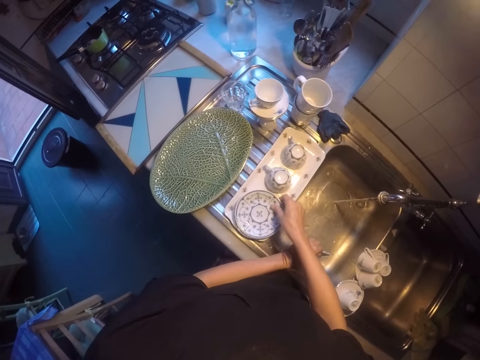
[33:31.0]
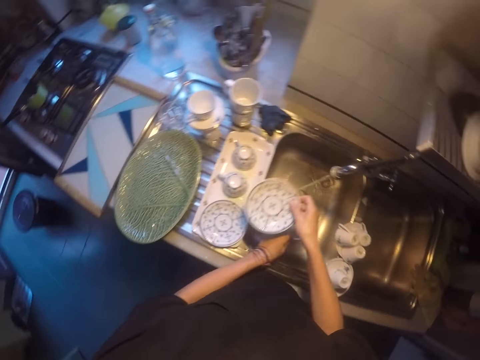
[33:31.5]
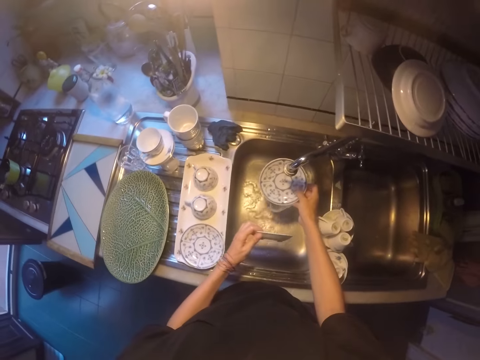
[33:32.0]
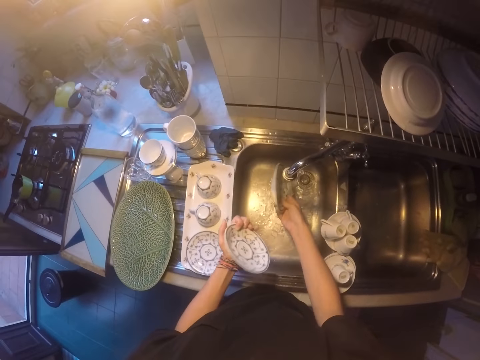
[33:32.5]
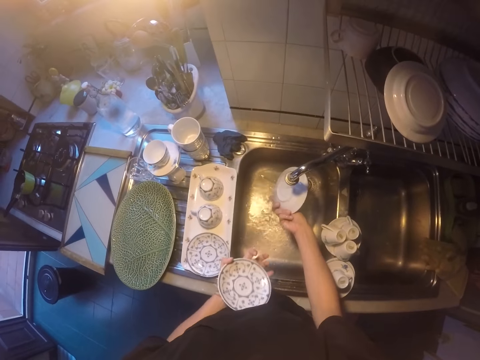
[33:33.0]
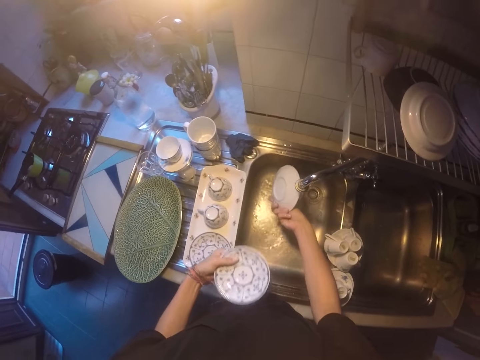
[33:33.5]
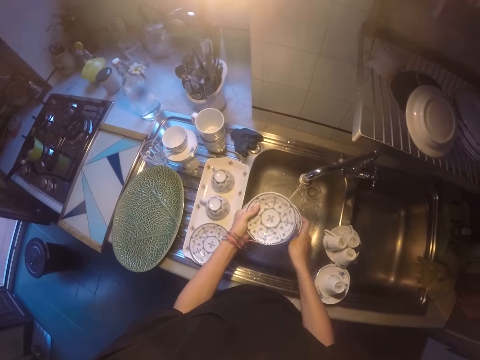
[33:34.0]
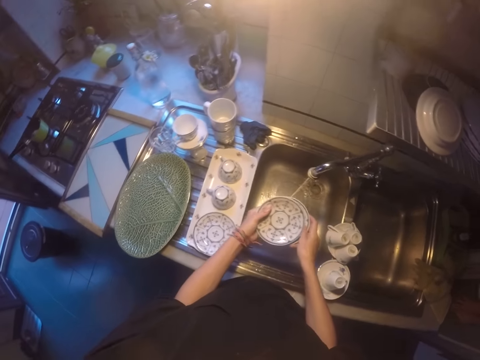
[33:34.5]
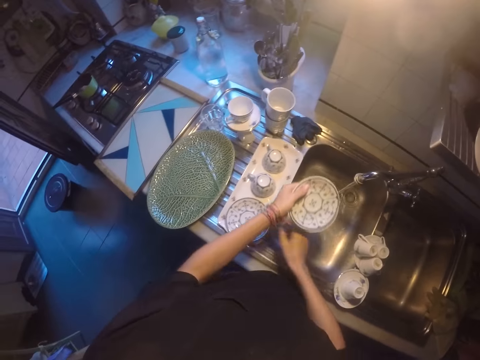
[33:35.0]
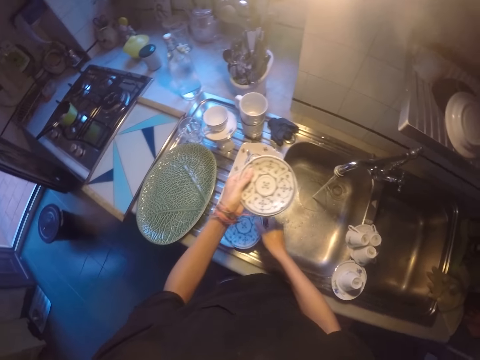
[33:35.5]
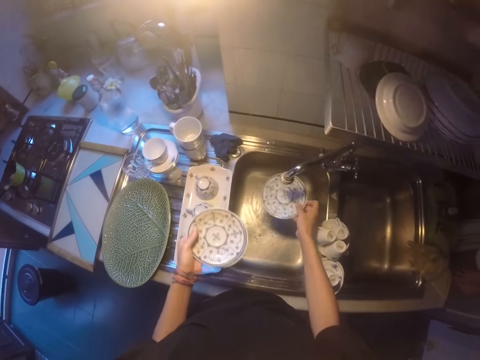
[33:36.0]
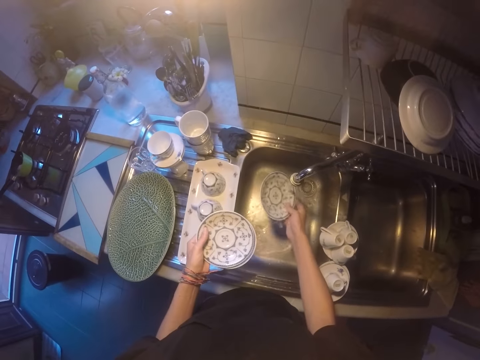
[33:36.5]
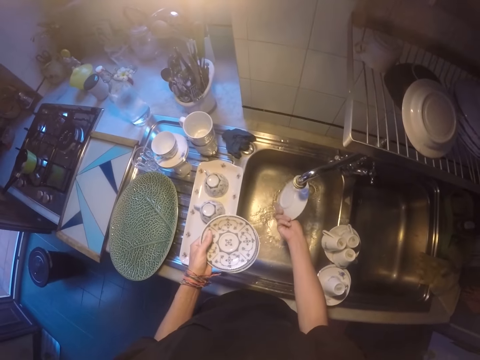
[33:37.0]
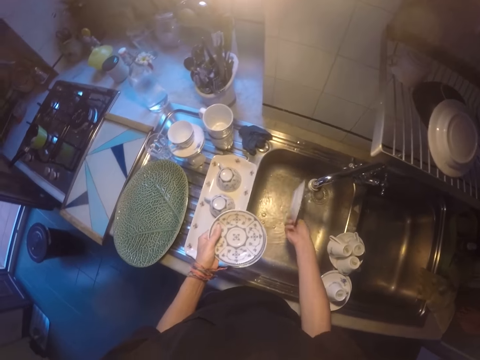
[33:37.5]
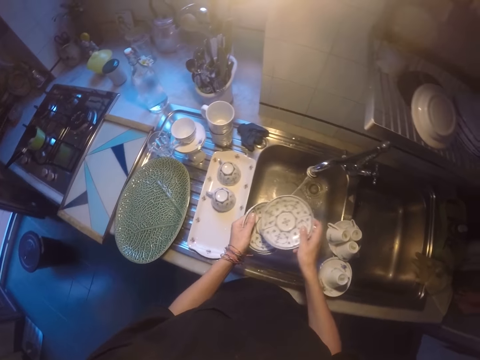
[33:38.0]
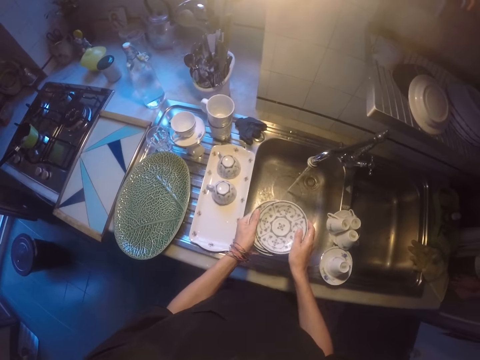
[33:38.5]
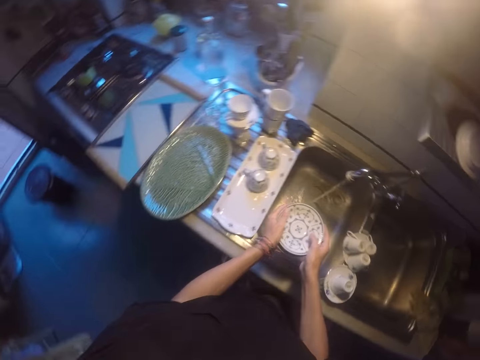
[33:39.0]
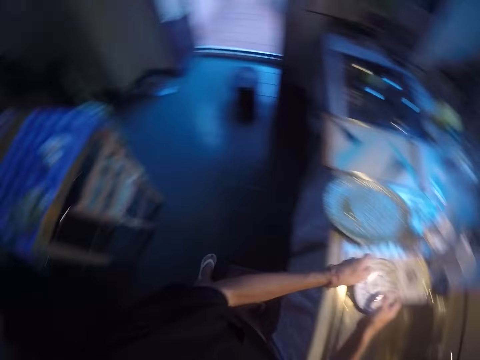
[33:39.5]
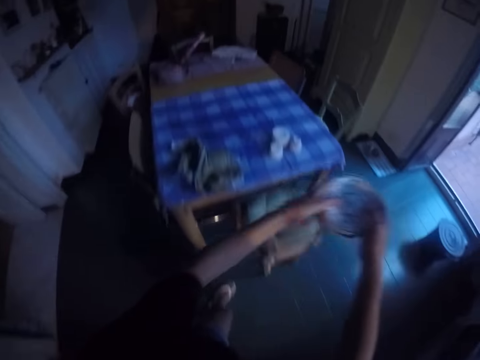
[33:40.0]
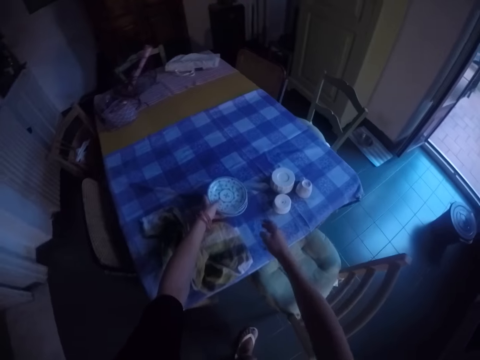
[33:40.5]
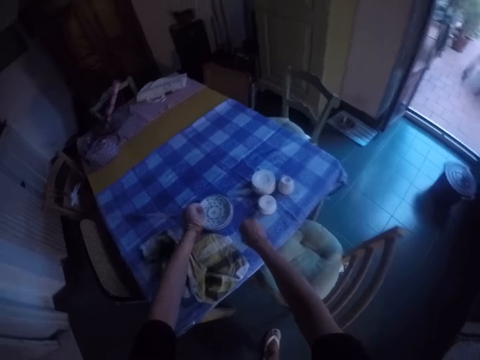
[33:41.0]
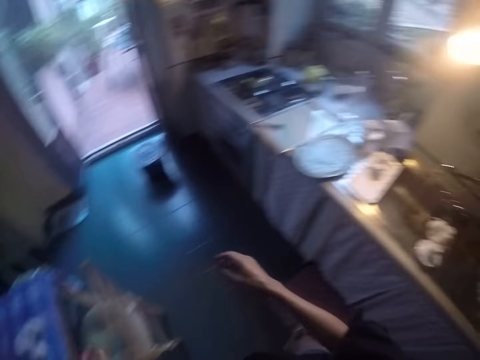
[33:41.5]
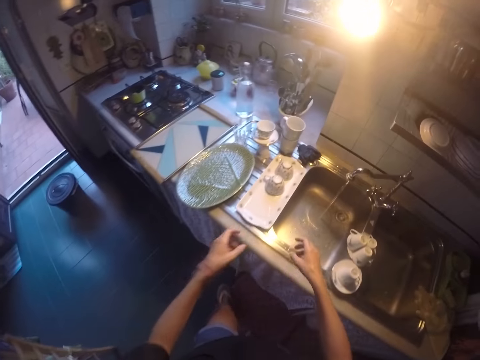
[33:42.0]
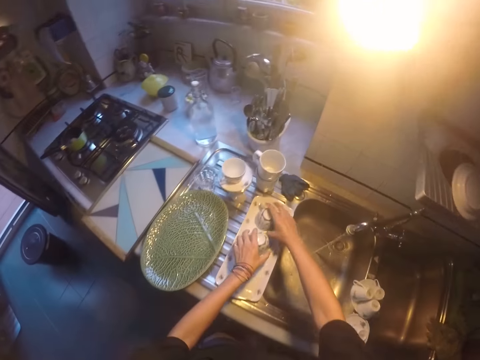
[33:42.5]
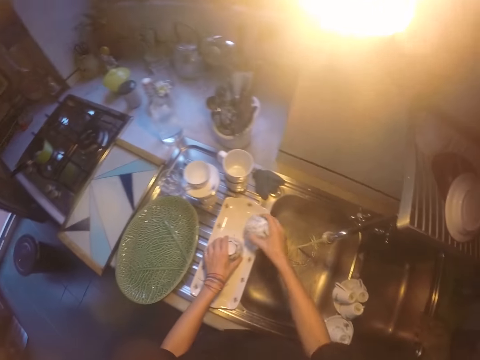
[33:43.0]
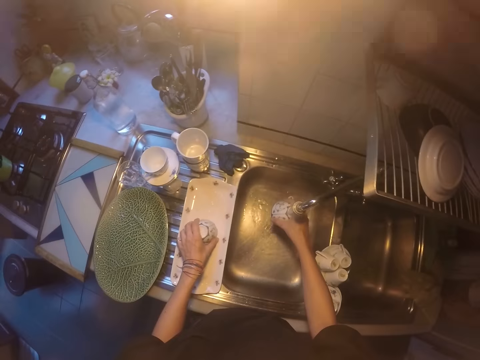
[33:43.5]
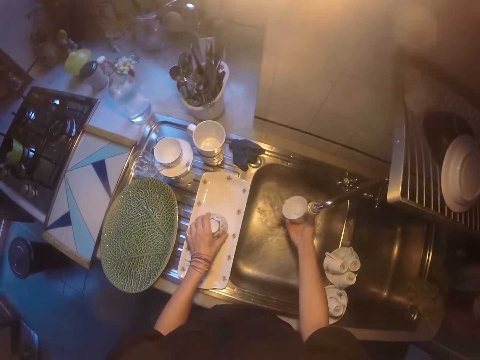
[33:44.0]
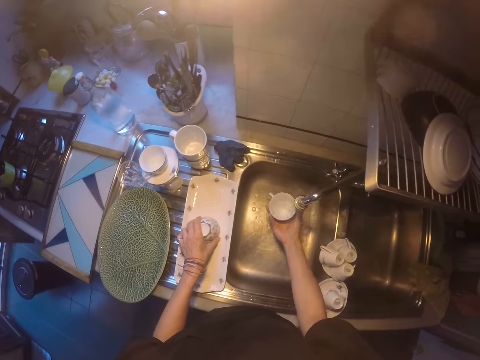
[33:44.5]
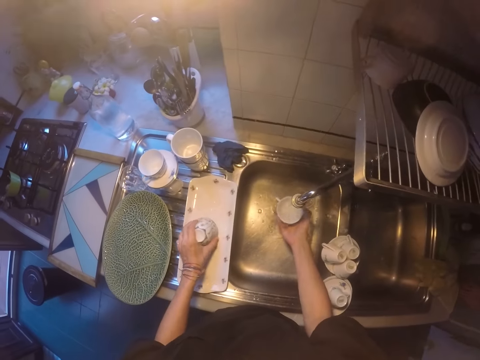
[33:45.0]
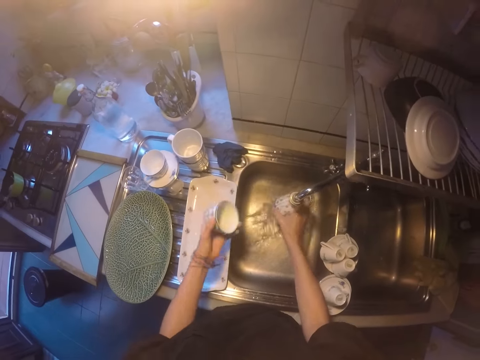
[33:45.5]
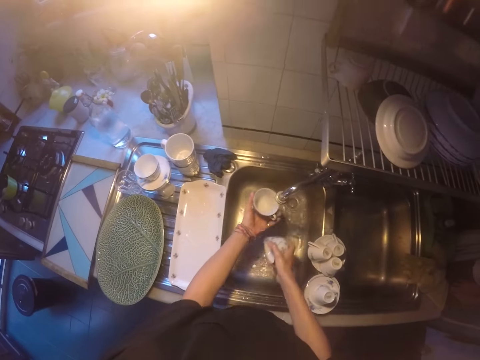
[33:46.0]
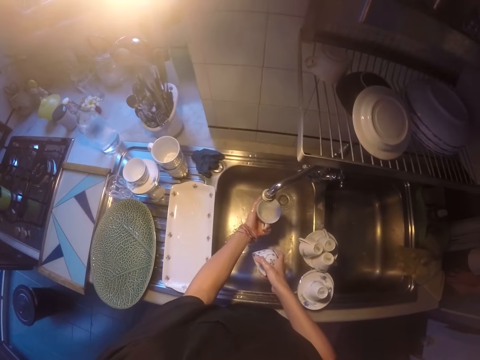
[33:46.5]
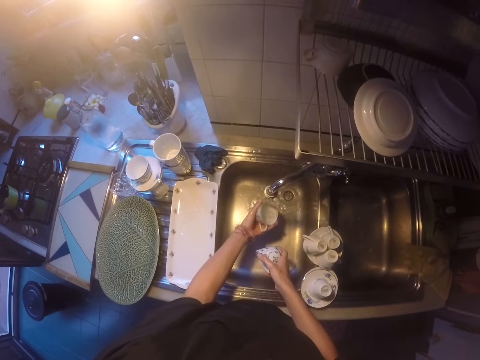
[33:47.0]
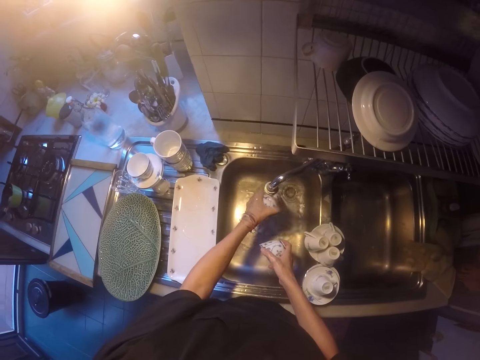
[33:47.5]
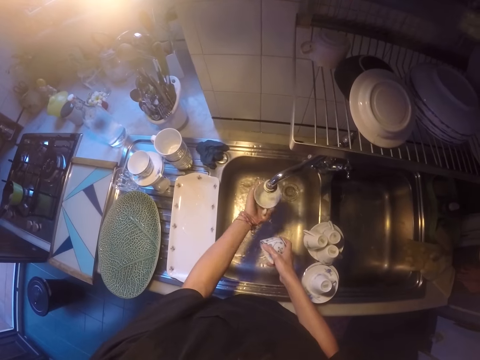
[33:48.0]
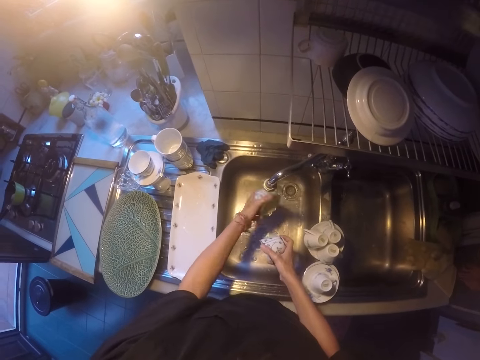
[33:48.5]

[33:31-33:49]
The camera wearer picks up a plate. They rinse the plate. They place the plate together. They pick up a plate. They rinse the plate. They place the plate together. They make a step. They lift the plate. They place the plate on the table. They make a step. They lift both hands. They pick up a cup. They rinse the cup. They lift a cup. They rinse the cup.

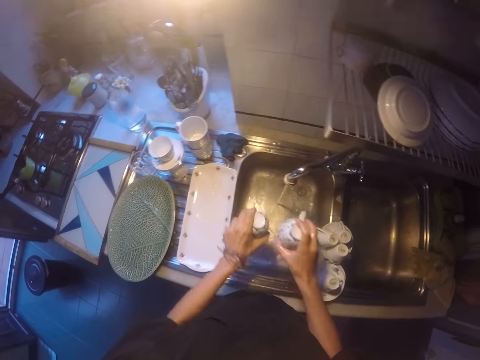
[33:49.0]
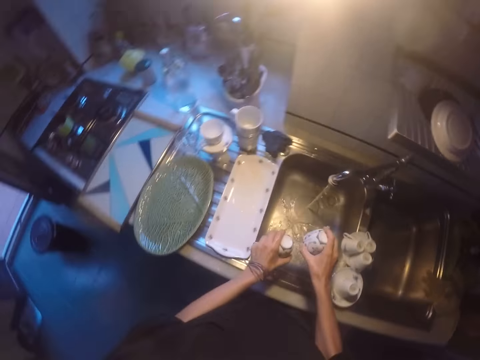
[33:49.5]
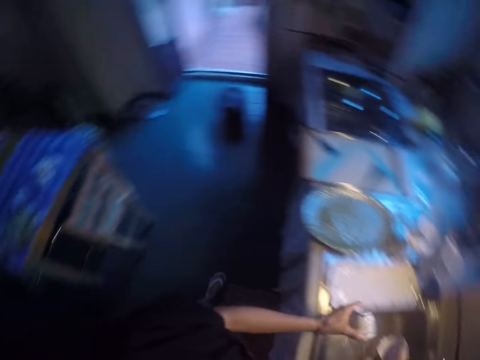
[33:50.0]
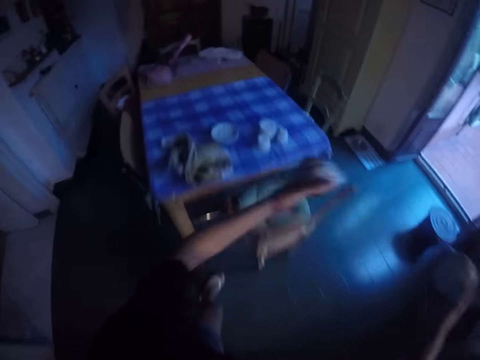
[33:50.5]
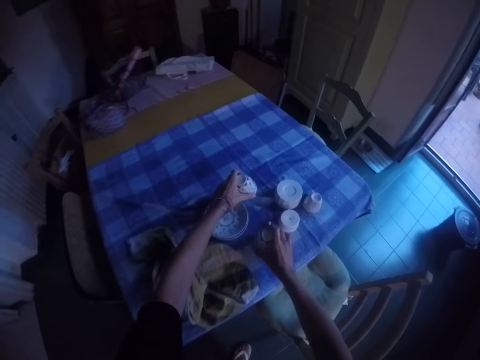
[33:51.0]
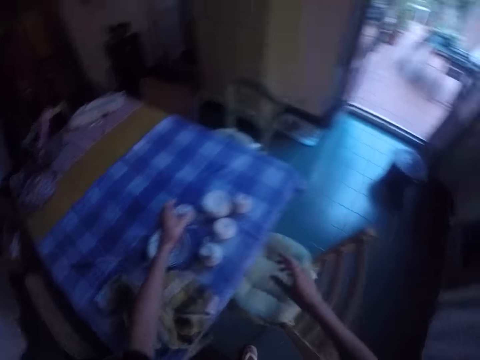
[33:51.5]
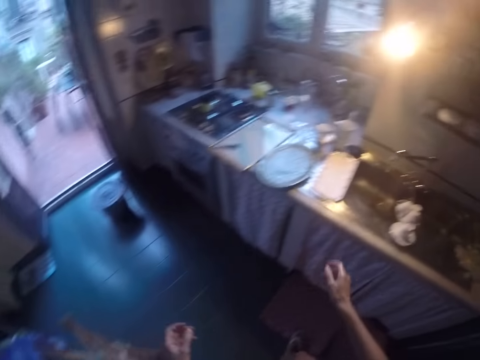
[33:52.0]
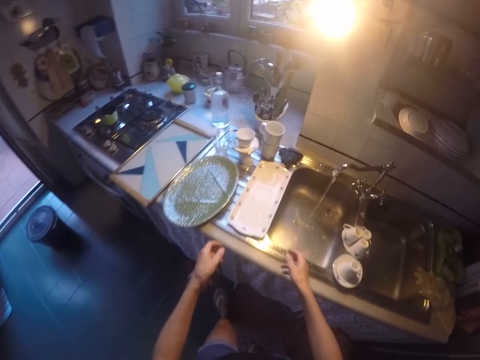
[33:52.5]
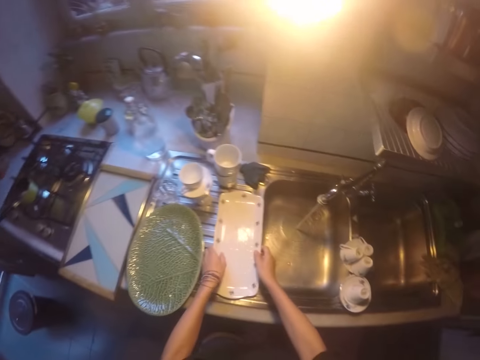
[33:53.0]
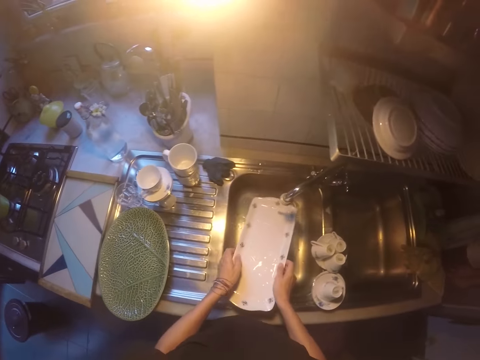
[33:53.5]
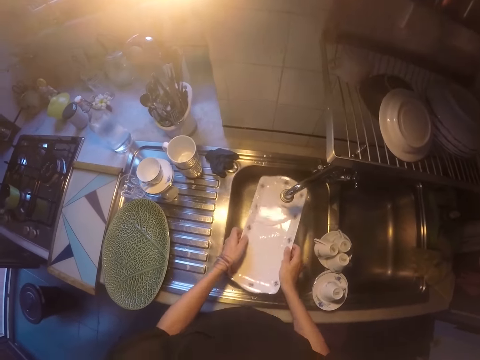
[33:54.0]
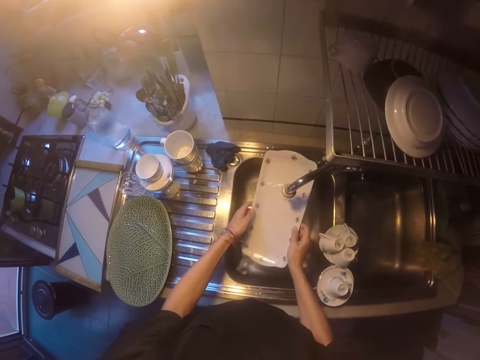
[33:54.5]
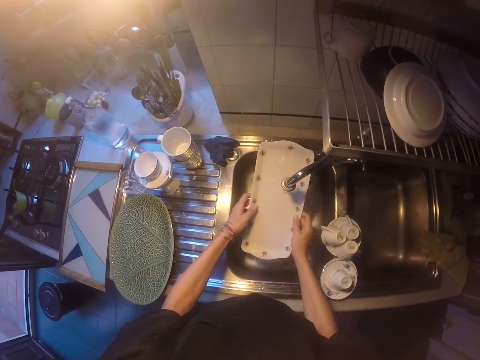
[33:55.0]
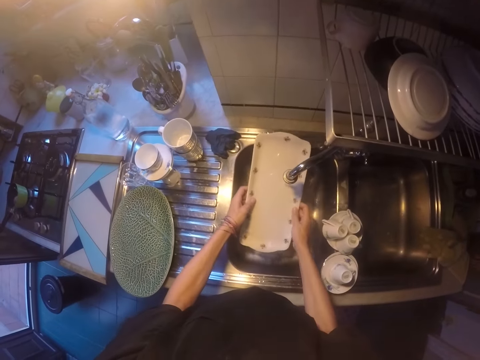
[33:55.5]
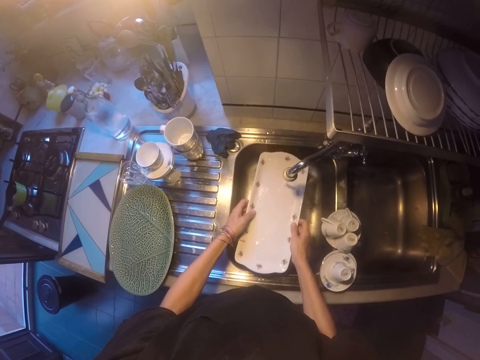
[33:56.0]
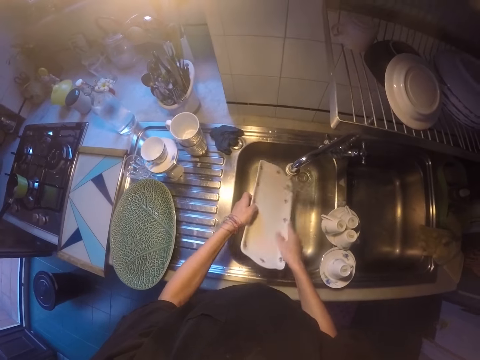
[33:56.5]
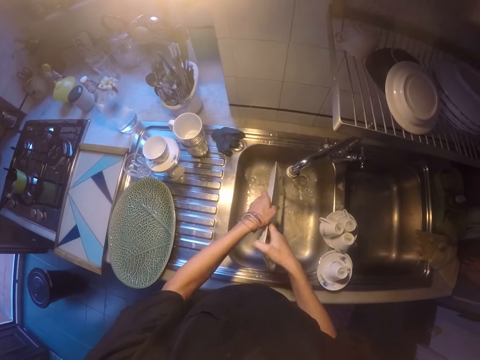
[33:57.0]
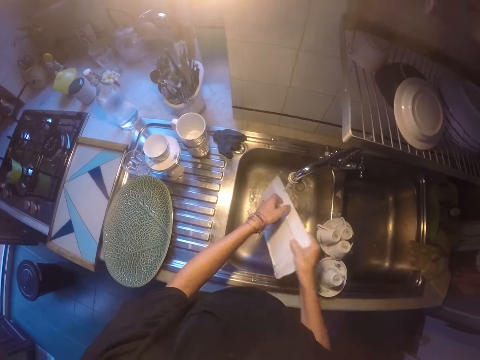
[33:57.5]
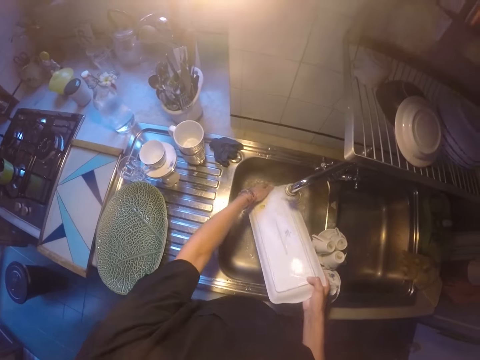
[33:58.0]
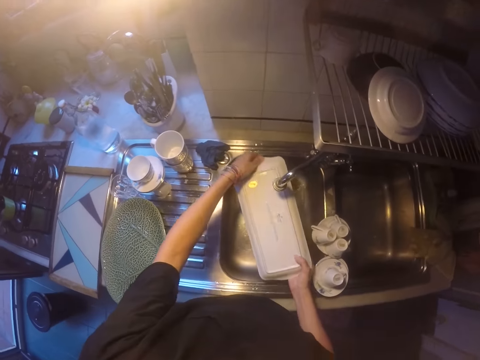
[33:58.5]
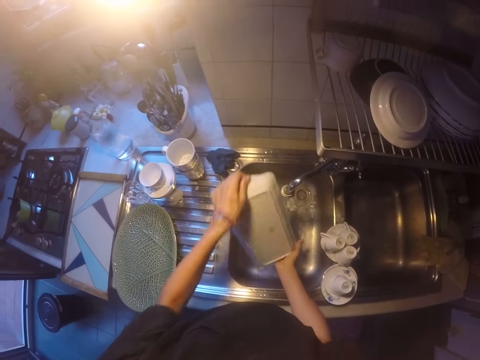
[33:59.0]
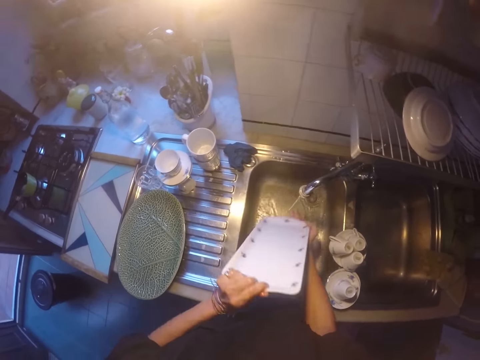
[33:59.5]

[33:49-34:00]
The camera wearer shakes the cup. They make a step. They place the cups on the table. They lift both hands. They make a step. They pick up the tray. They rinse the tray.
